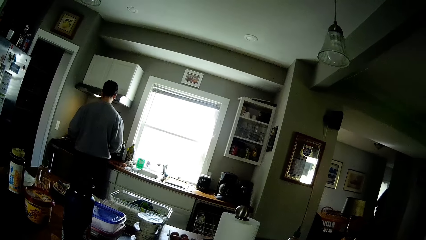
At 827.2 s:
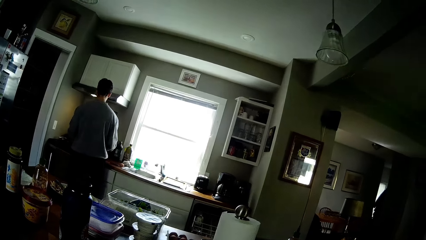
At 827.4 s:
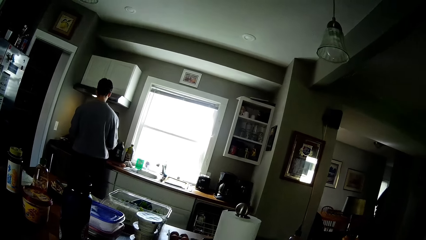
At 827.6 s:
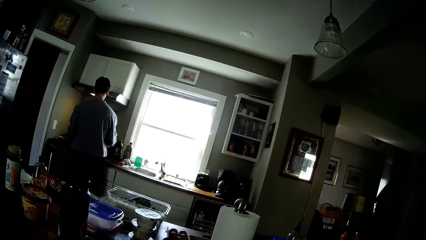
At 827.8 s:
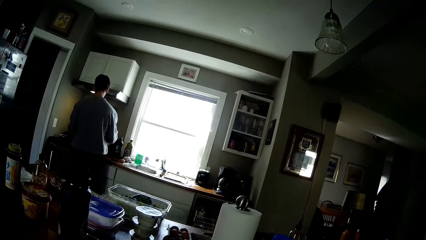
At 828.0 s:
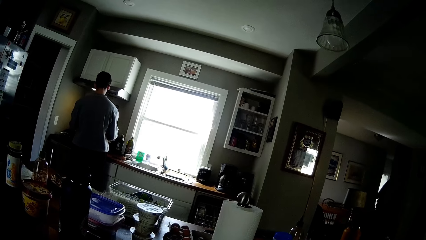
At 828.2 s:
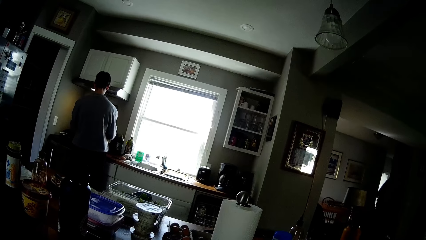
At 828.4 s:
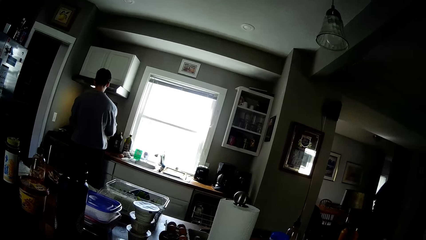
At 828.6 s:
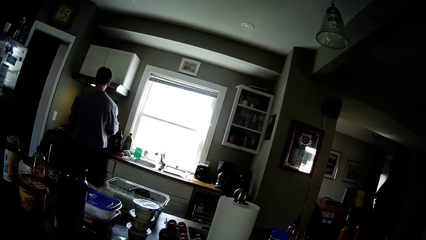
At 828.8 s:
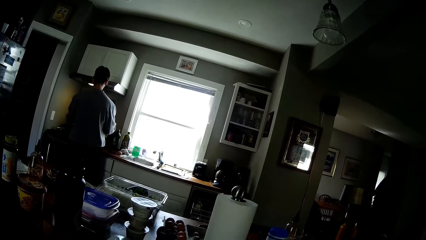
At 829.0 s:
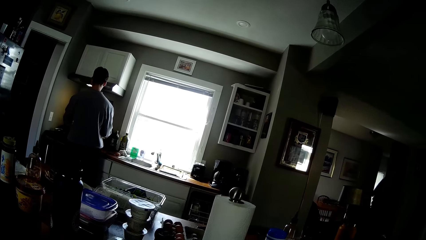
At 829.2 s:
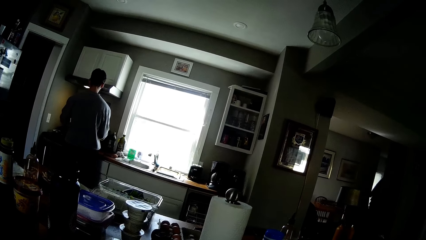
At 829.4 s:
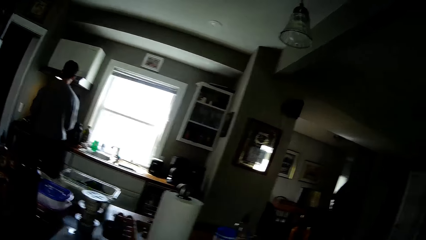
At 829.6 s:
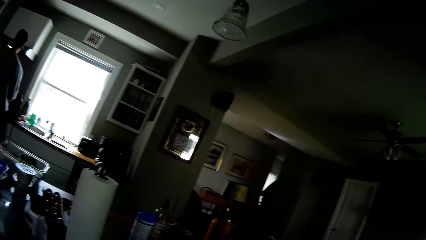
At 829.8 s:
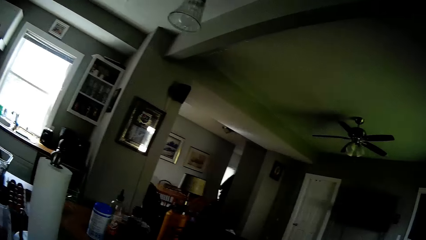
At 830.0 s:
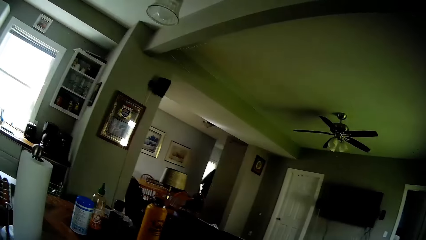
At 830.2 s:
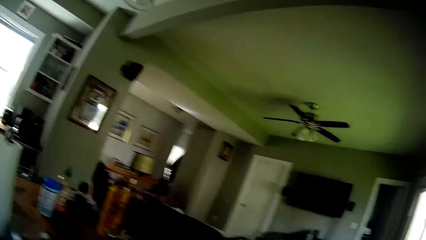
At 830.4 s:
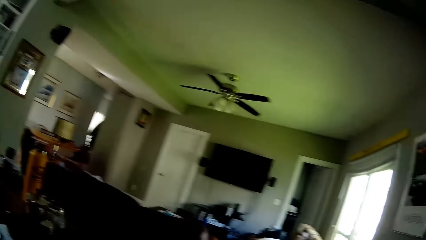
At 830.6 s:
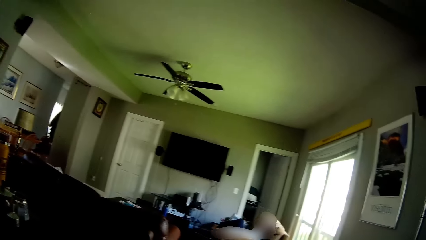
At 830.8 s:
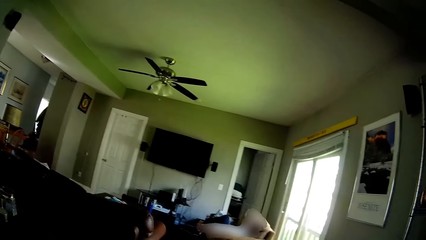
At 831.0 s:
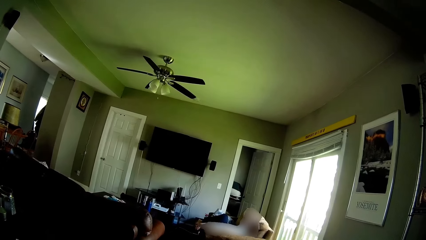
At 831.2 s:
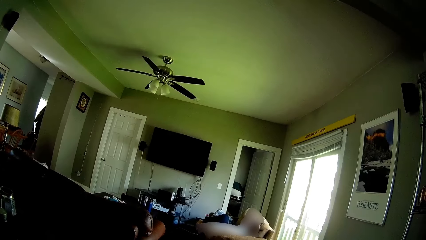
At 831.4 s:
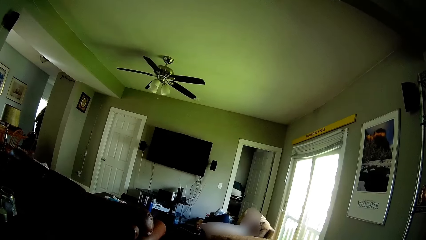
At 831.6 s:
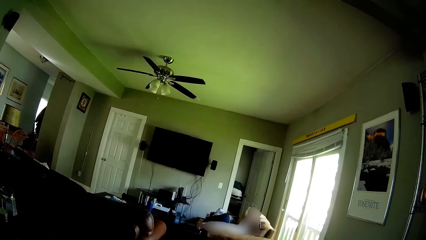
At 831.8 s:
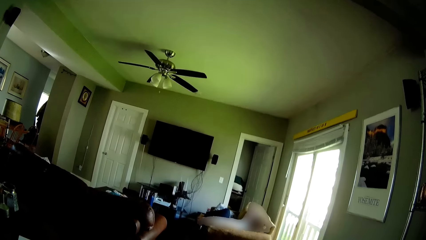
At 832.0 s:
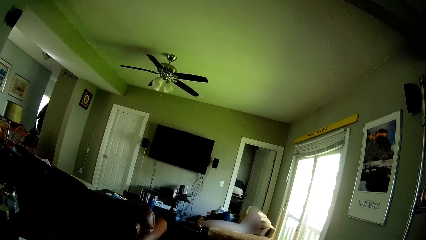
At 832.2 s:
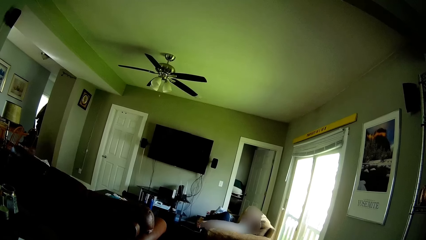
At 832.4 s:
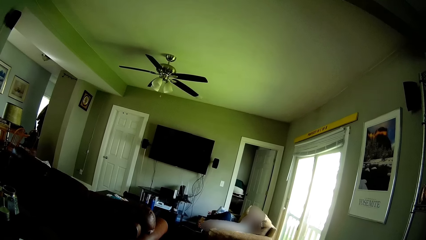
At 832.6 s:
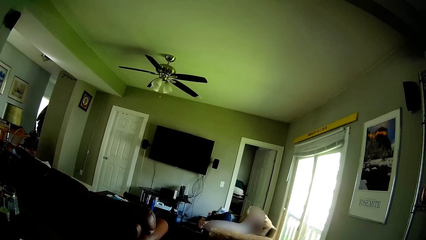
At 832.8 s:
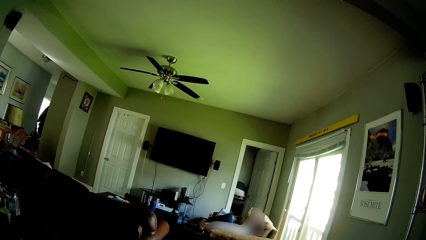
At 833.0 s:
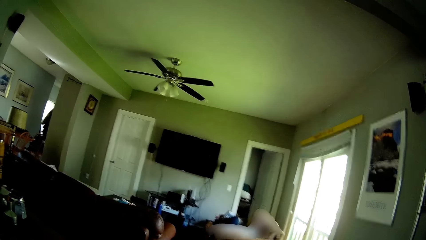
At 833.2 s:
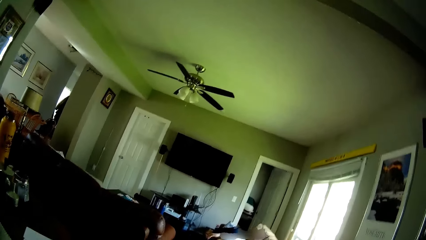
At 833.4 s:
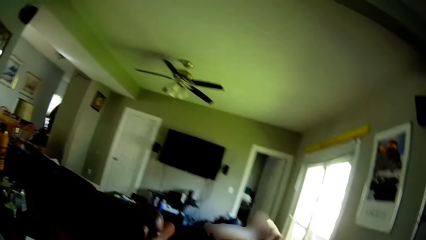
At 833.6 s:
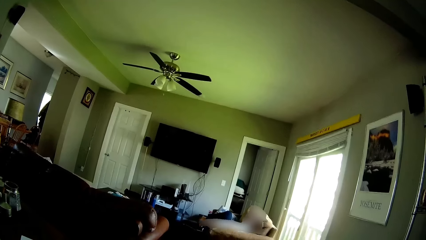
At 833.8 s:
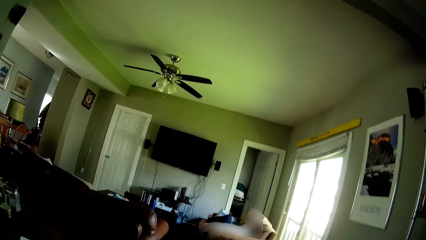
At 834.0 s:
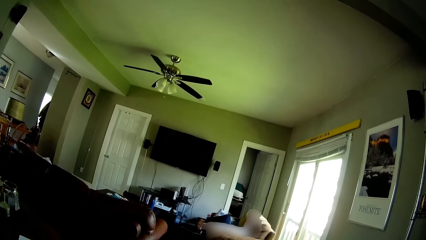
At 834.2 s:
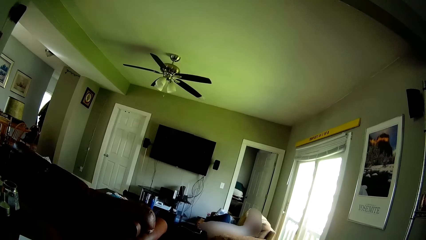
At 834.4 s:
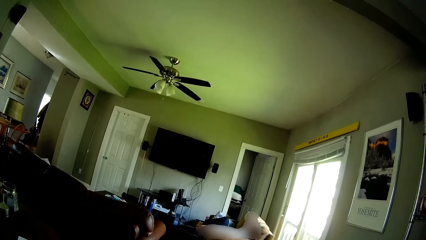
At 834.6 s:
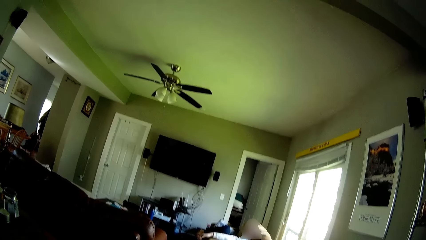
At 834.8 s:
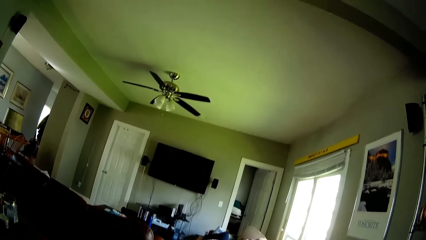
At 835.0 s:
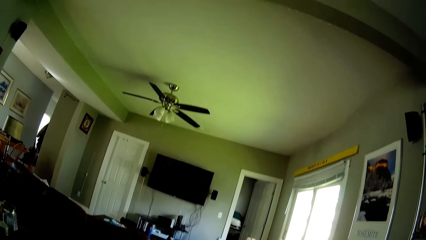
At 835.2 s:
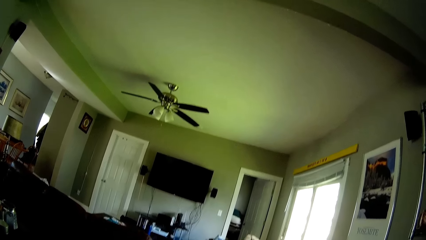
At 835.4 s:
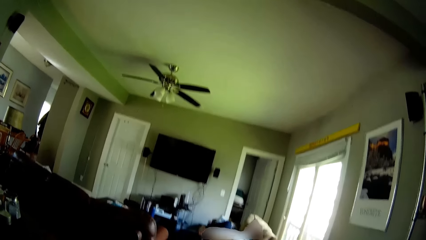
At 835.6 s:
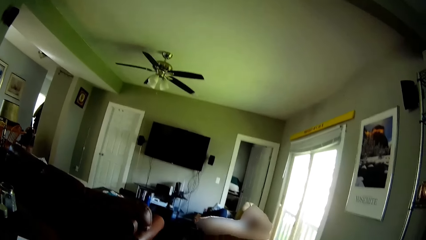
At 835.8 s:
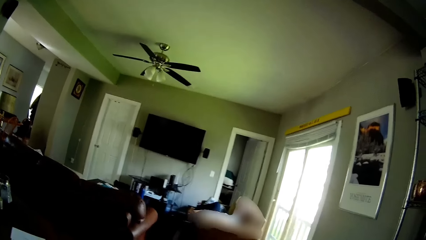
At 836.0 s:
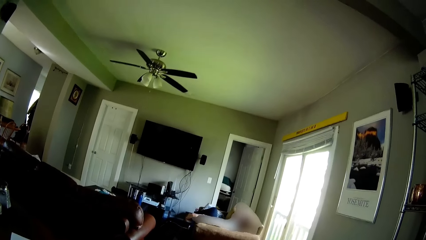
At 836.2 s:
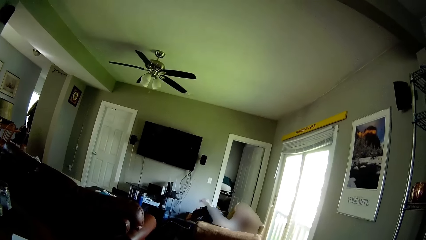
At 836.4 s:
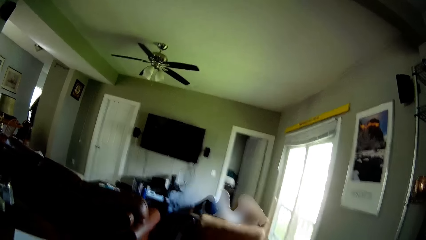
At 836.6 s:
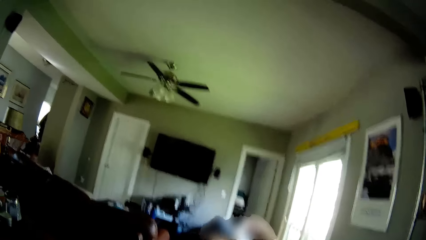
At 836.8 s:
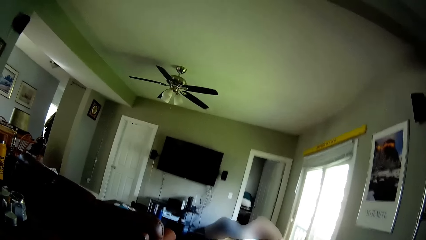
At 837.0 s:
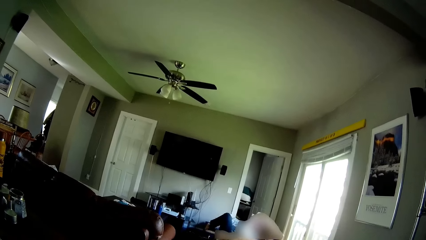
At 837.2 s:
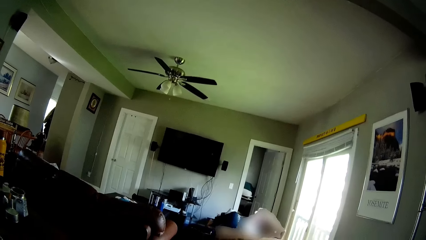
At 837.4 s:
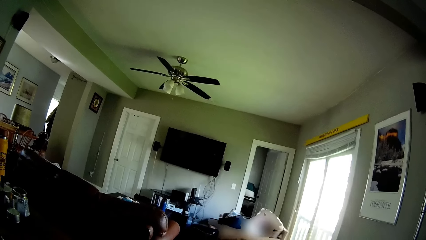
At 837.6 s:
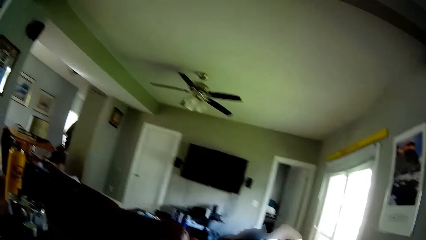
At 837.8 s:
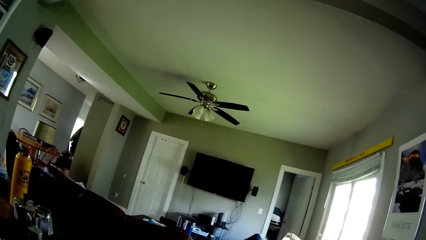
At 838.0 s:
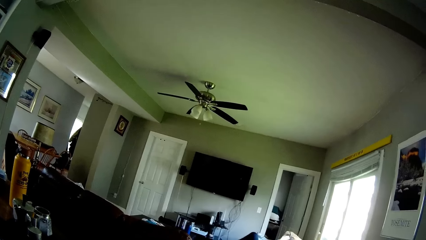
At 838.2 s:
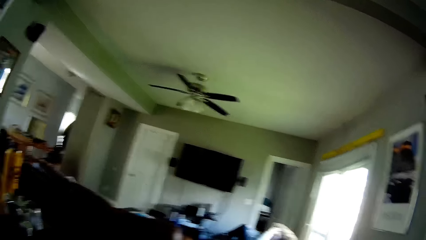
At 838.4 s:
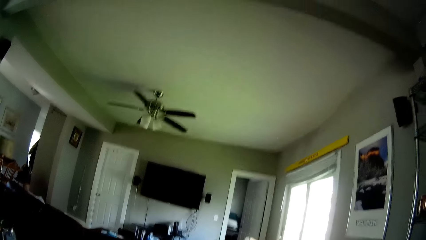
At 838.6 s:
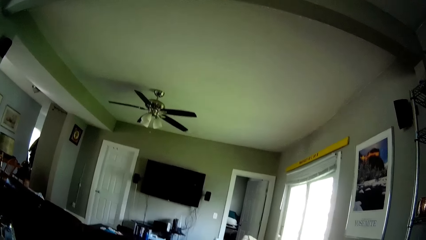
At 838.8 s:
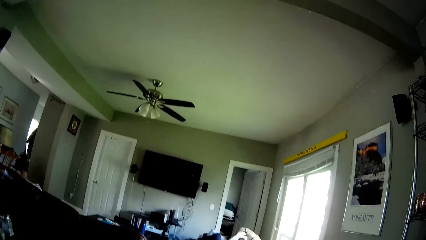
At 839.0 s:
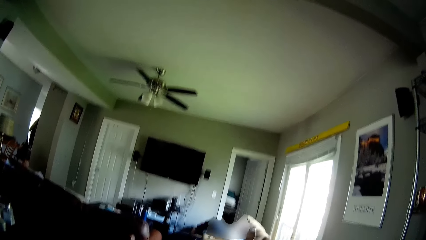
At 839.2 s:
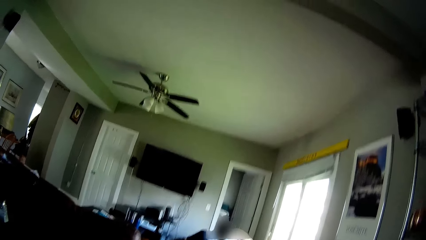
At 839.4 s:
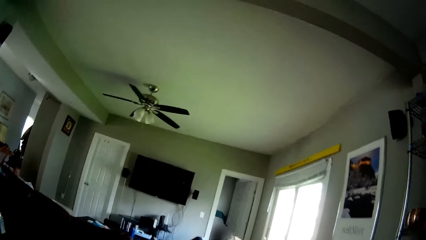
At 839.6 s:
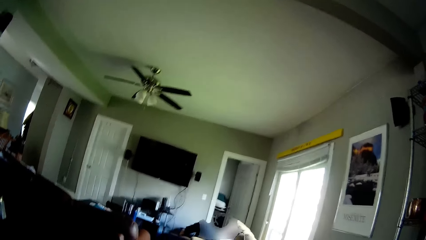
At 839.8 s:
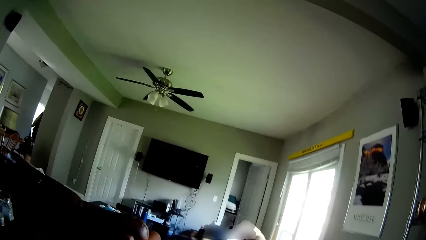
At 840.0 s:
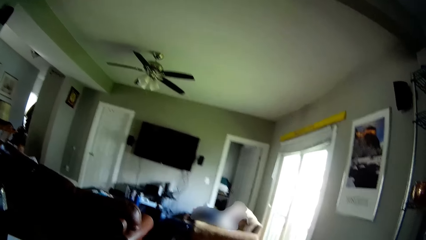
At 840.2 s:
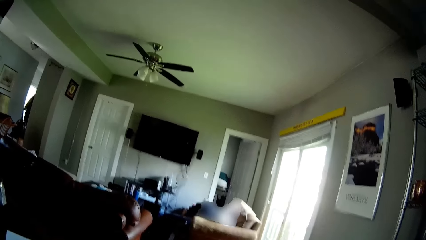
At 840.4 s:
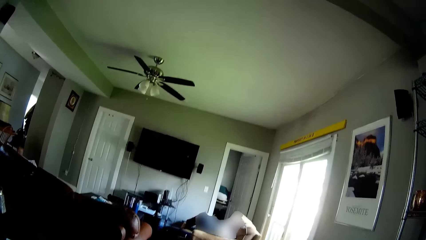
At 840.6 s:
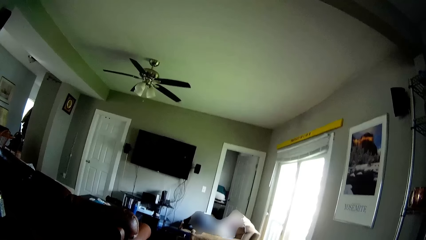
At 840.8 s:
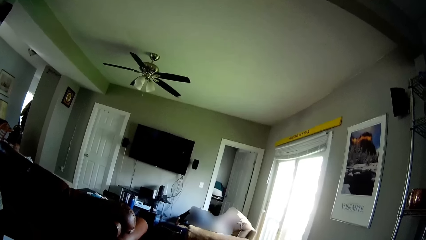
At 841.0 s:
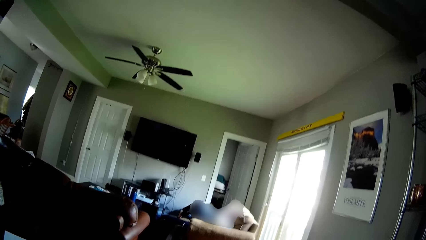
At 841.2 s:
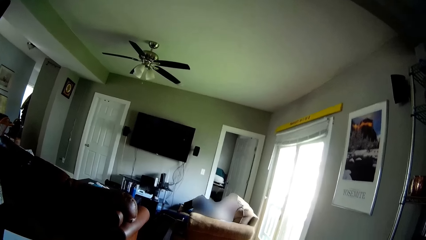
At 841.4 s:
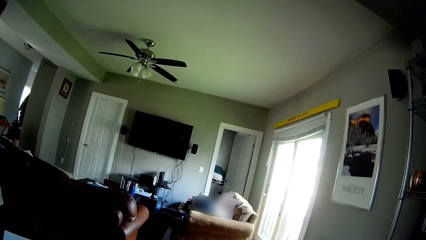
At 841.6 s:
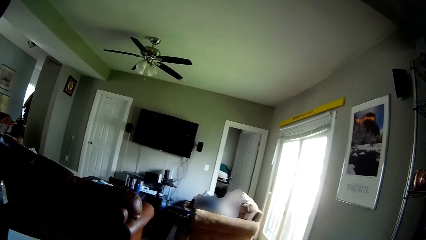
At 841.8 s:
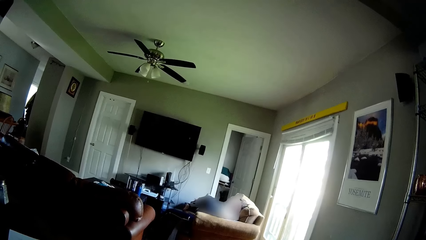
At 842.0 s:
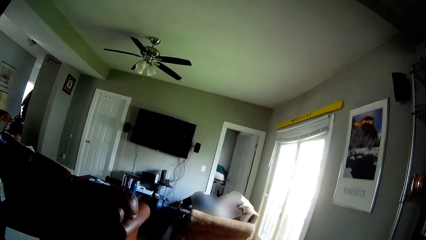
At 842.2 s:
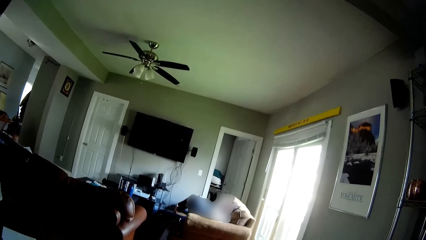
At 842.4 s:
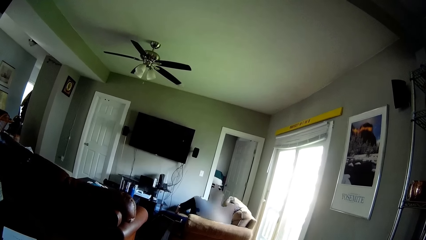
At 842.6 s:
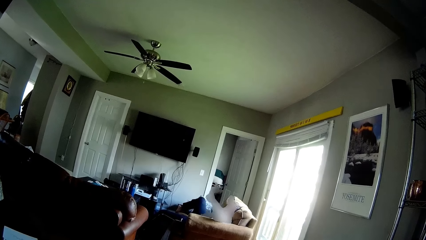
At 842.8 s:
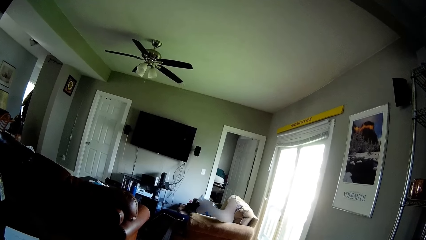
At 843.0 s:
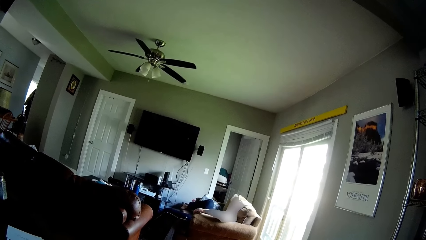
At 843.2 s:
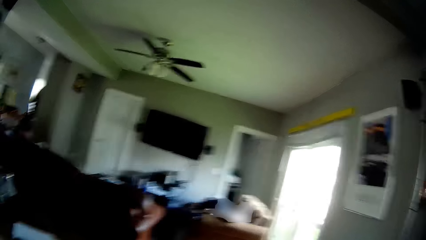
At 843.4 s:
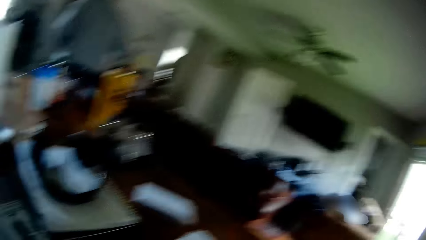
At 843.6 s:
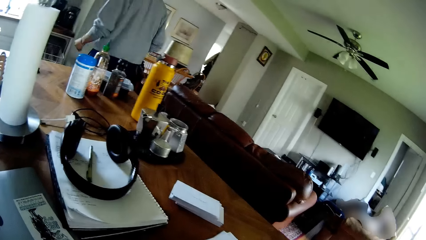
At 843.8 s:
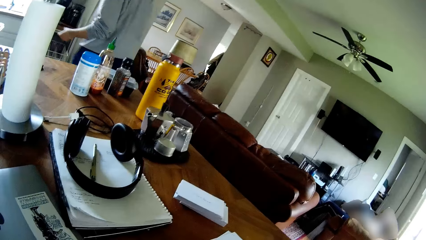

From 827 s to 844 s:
A man stands in the kitchen. The camera wearer reads from the paper to another man.
